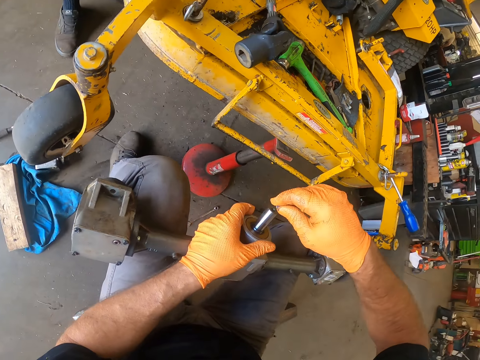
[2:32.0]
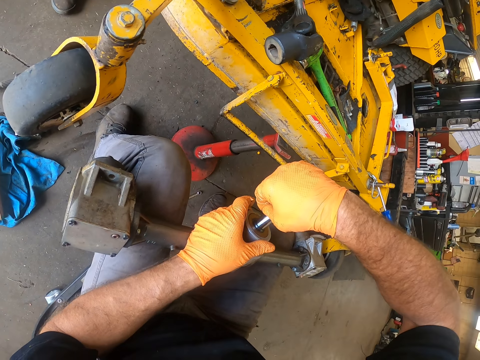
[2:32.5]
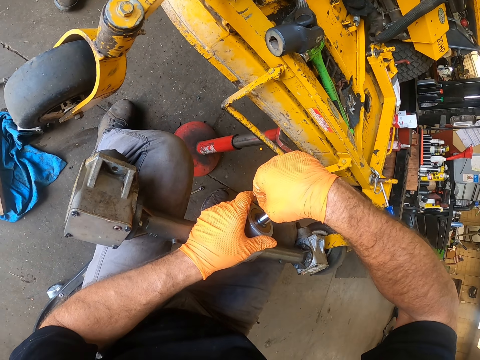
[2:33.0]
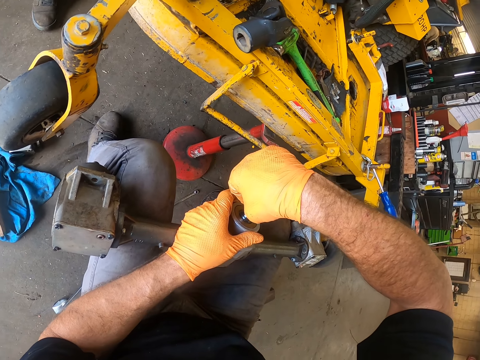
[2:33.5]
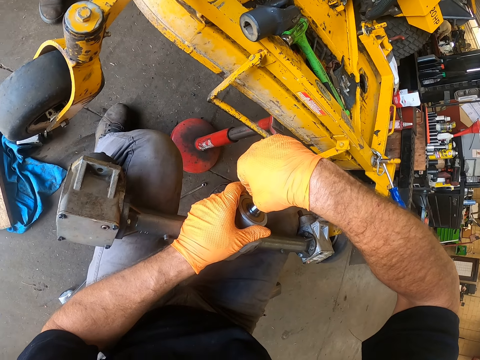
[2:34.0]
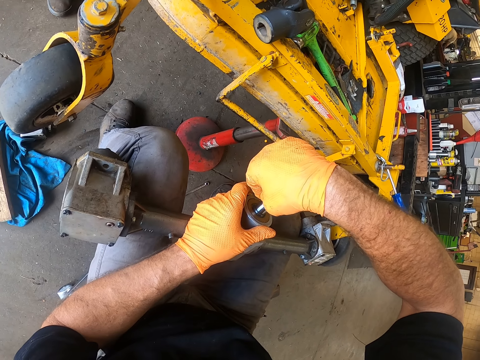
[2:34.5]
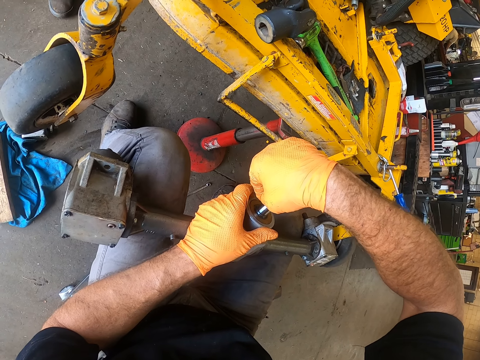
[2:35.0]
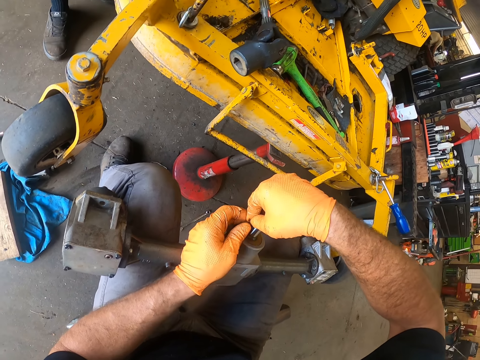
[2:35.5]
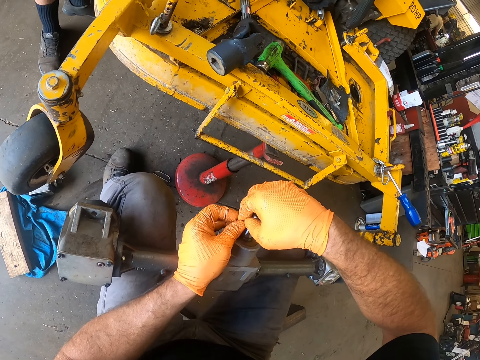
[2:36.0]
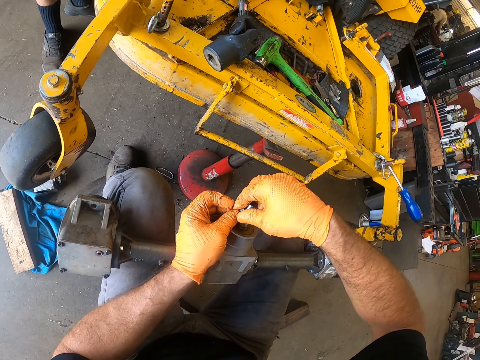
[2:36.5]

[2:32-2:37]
The camera wearer inserts the small metal rod into the engine part with his left hand then both hands.

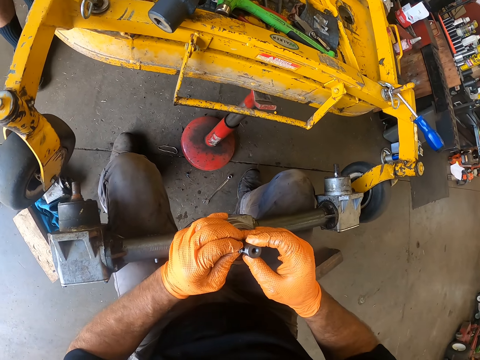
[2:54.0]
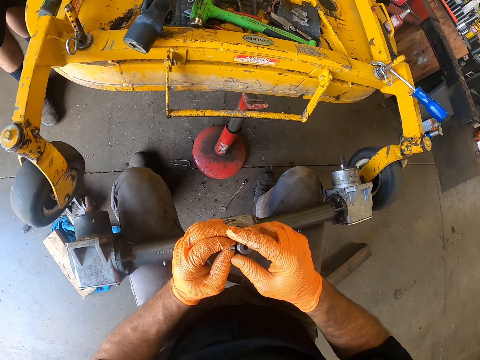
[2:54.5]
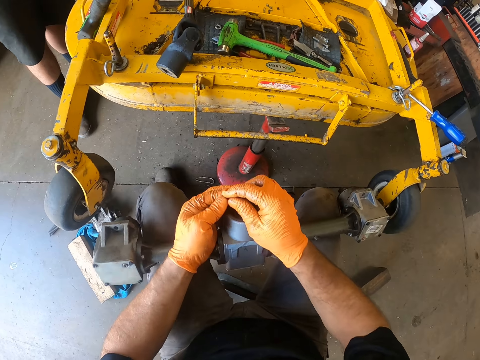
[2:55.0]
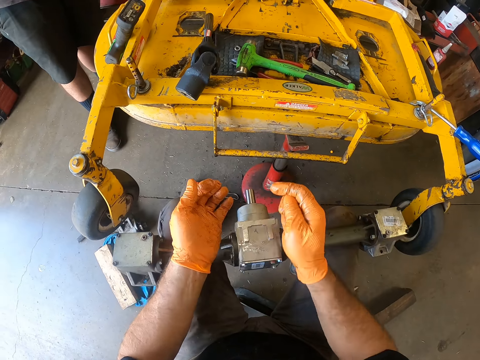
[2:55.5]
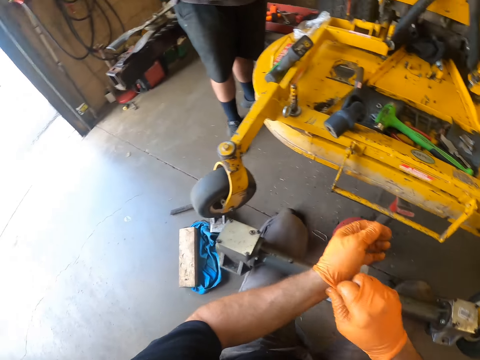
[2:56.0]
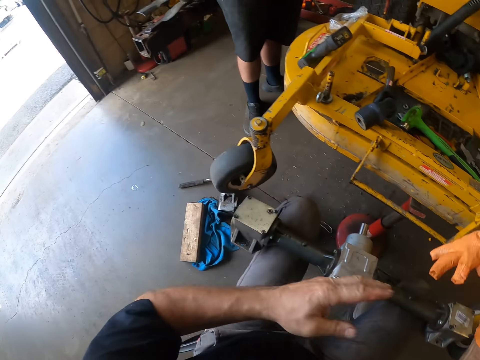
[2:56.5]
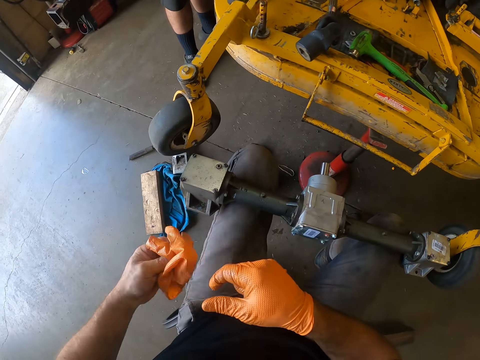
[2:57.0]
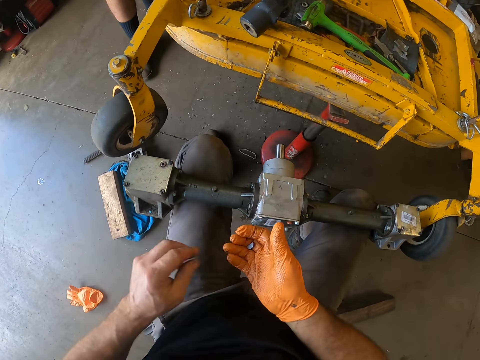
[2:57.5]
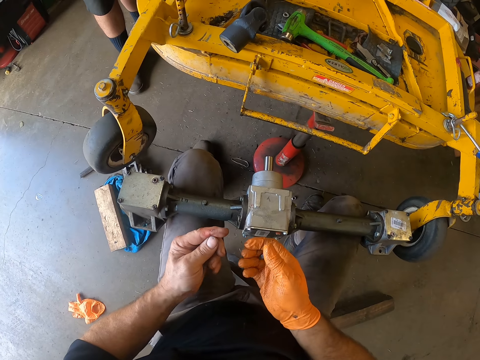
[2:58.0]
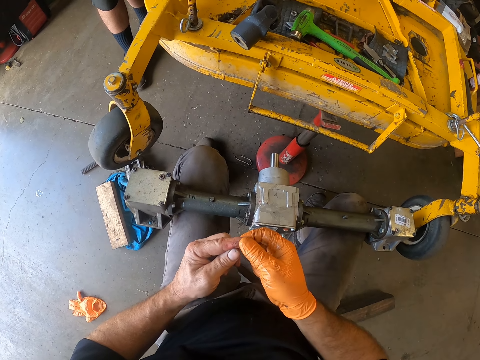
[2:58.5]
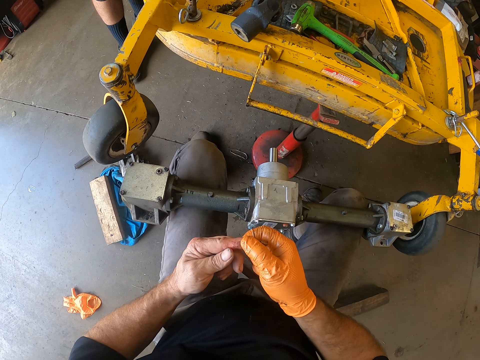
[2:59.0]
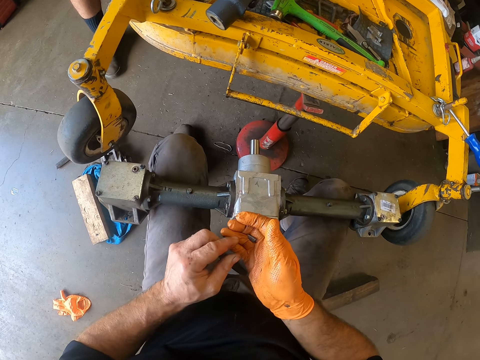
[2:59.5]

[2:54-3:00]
The camera wearer removes both hands from the engine part. He removes the bolt from something. He removes the glove in his left hand with his right hand. He passes the glove to his left hand. He holds the glove with his left hand. He throws the glove to the floor with his left hand. He drops the bolt on the floor. He touches his finger with his right hand. He squeezes his finger.

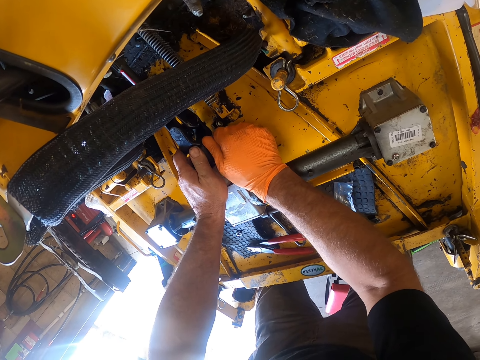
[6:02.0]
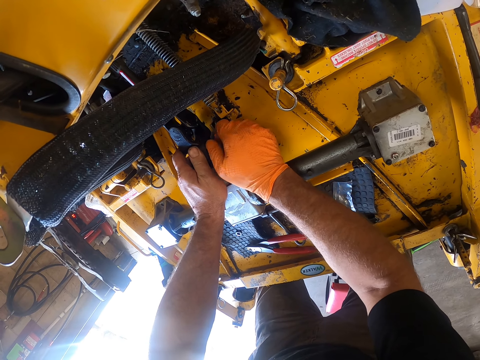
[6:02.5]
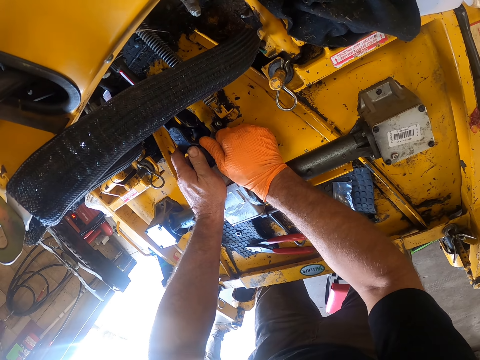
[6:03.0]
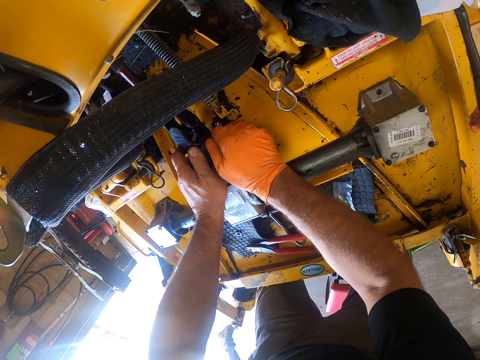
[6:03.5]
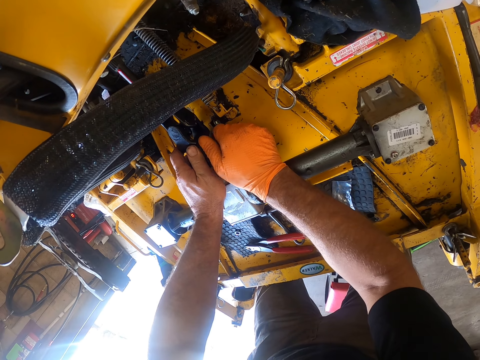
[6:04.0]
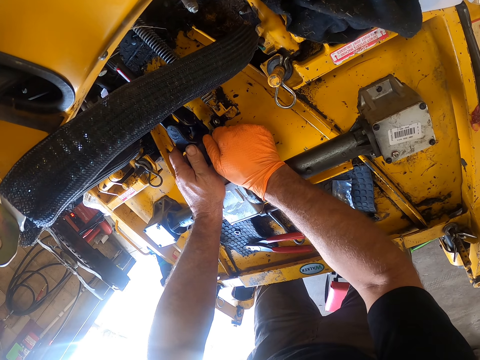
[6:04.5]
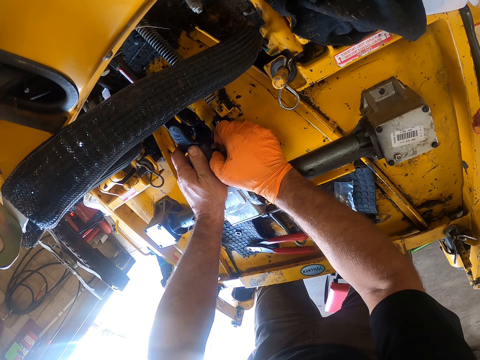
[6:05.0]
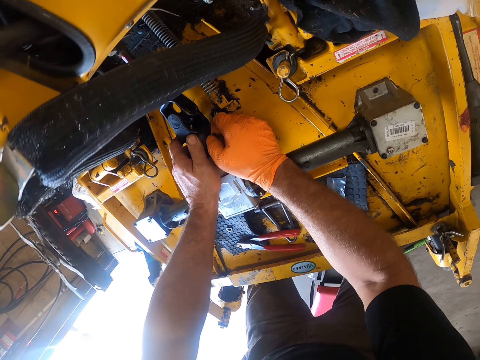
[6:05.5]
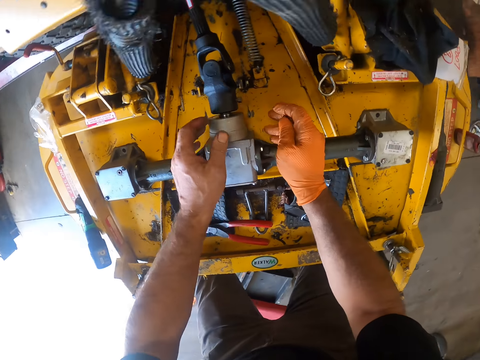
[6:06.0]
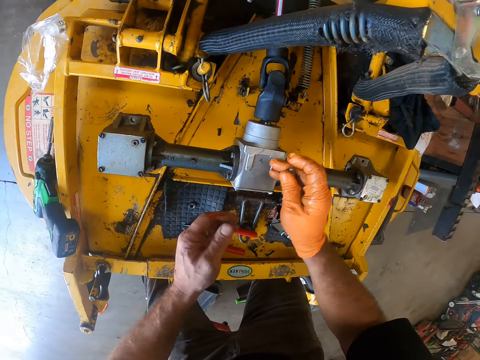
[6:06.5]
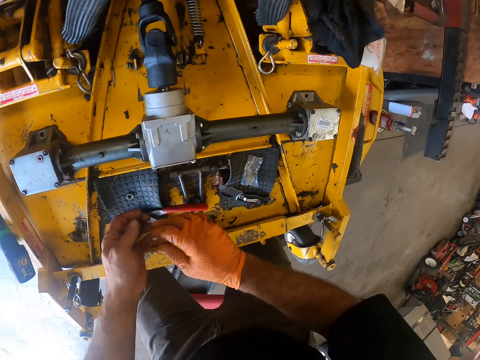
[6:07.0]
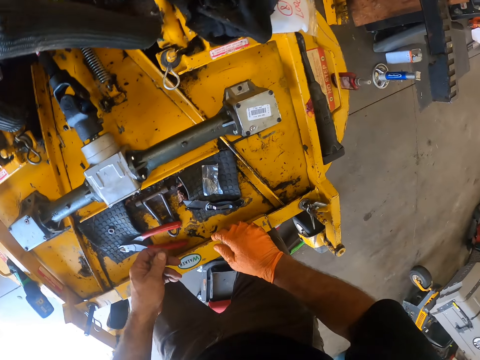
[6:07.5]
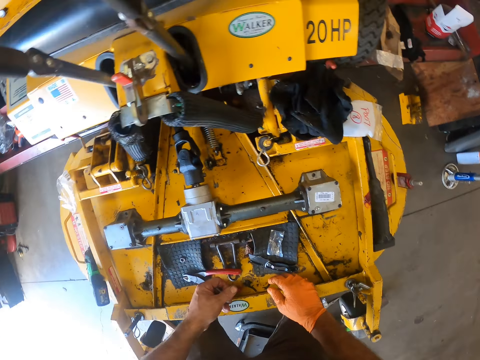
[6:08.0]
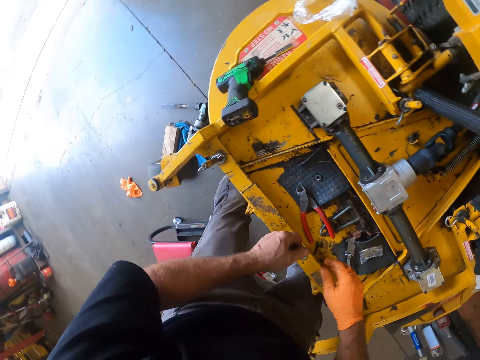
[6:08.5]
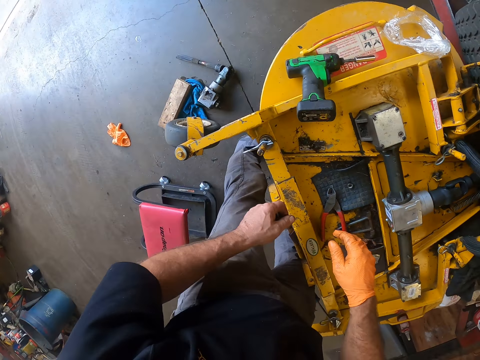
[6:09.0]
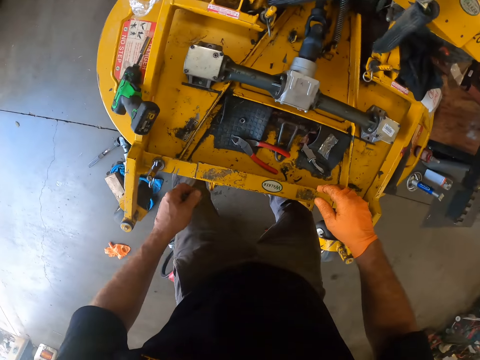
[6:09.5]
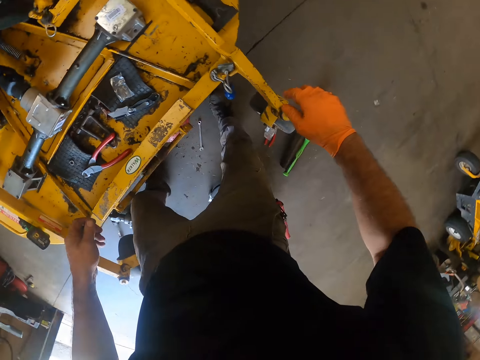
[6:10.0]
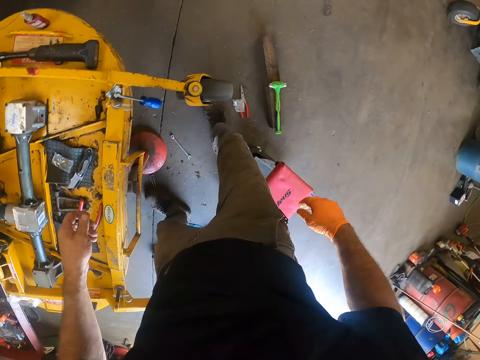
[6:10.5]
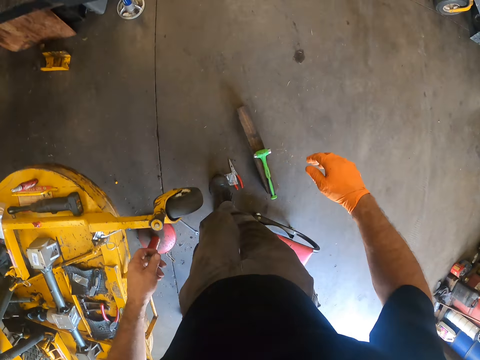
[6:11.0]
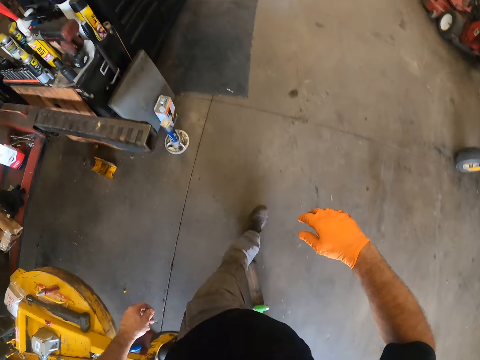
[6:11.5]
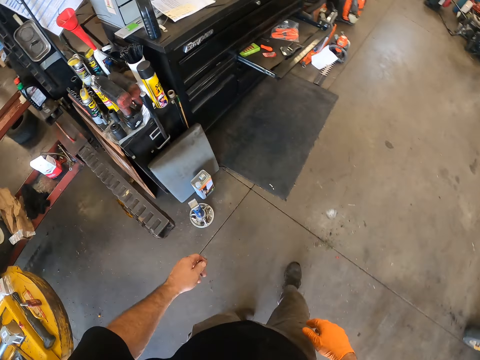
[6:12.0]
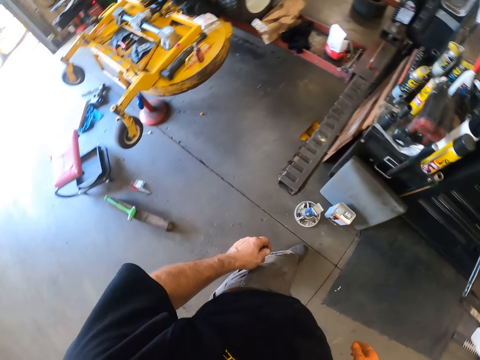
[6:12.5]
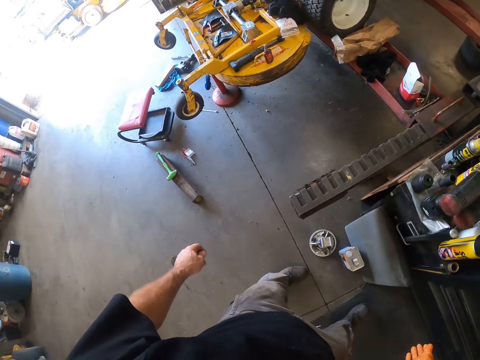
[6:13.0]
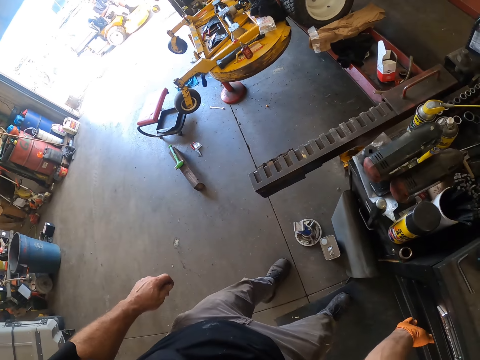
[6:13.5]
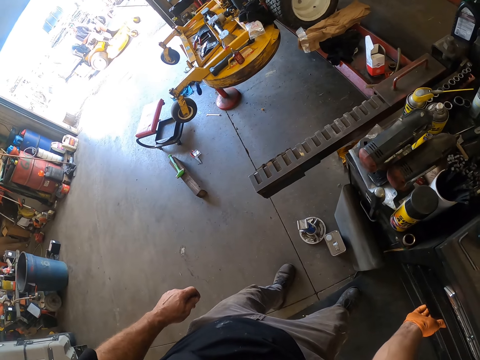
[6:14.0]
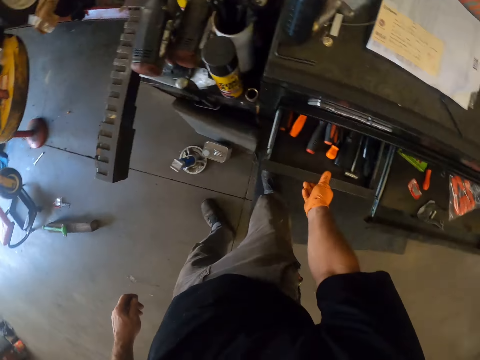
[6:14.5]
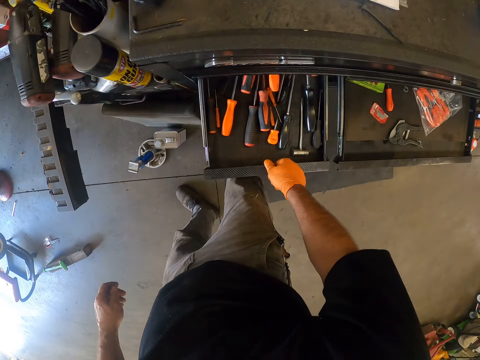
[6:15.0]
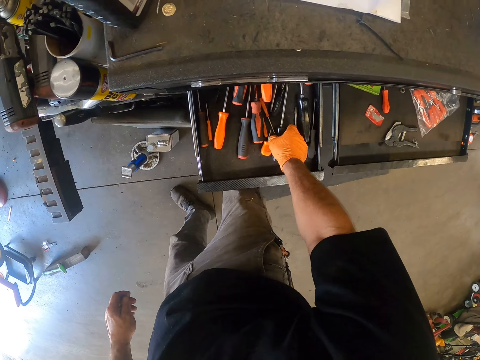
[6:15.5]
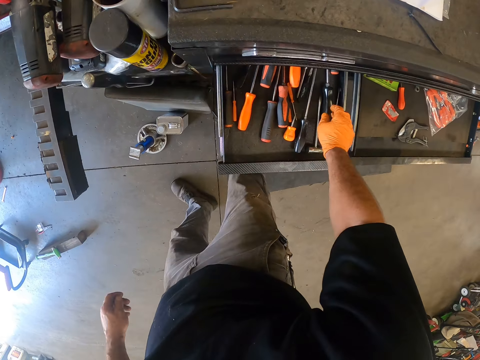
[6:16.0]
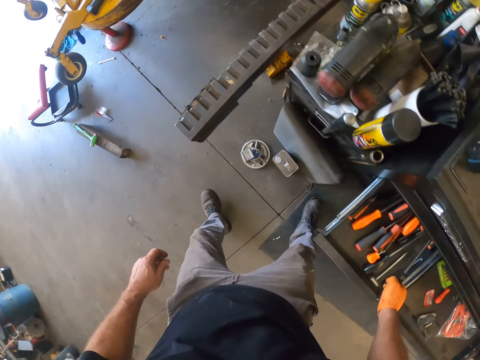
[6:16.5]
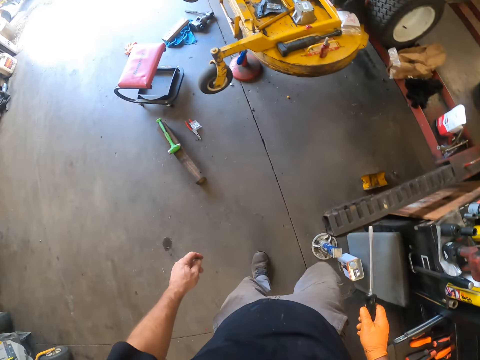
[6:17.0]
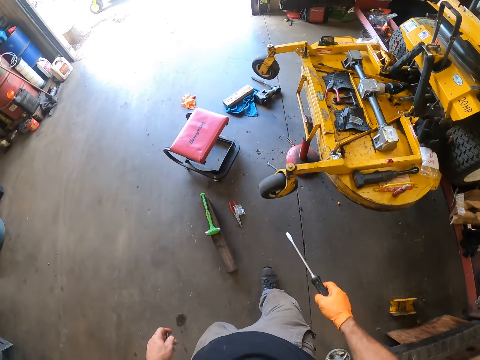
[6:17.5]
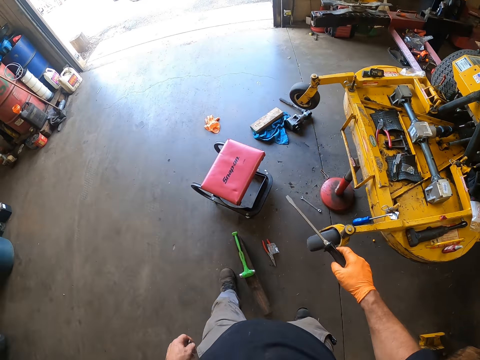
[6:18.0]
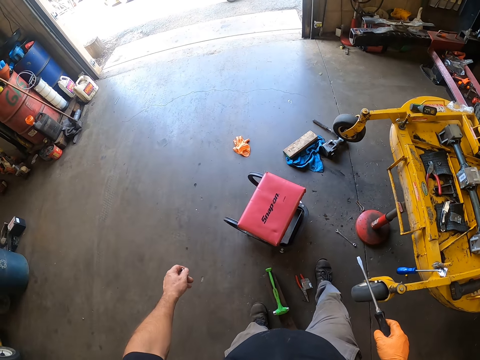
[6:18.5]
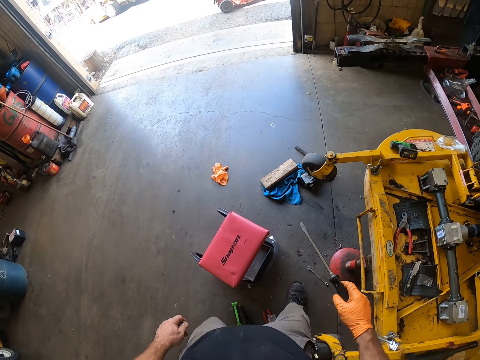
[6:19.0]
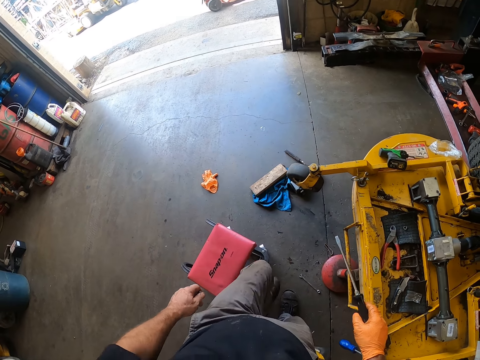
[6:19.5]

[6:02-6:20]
A man walks around. The camera wearer removes both hands from the round-pipe-with-flanges on the auto-lift. He holds the bolt with the other hand. He moves back. He walks to the other side, toward a drawer. Another man drives the lawn mower. The camera wearer opens the drawer tool box. He picks up a screwdriver from the drawer with his right hand. He holds a tool and drops the tool. He walks to the other side.
